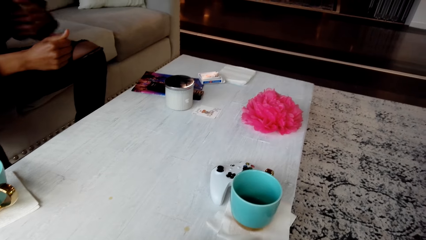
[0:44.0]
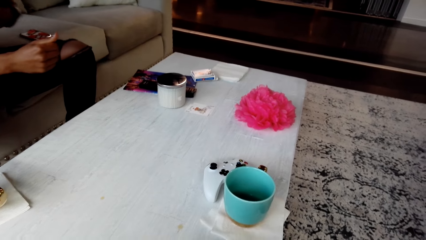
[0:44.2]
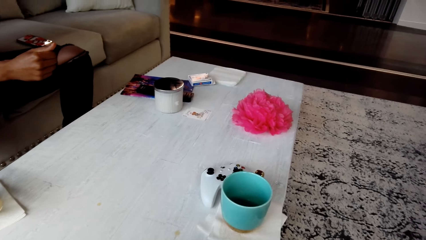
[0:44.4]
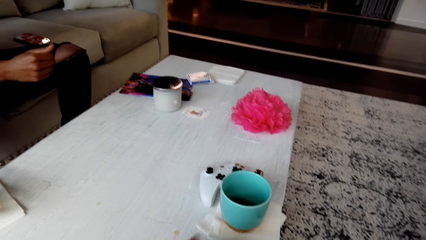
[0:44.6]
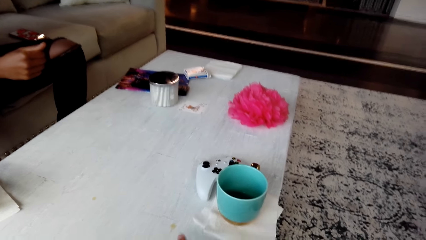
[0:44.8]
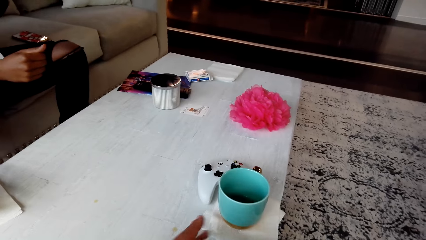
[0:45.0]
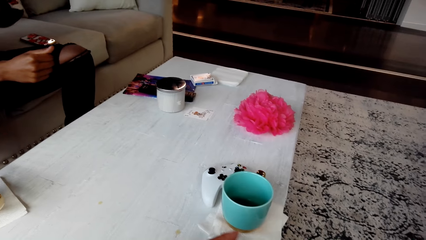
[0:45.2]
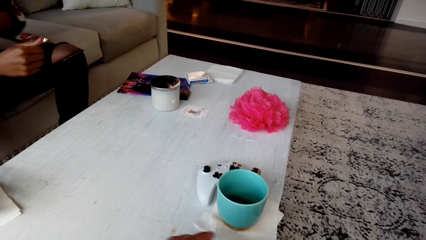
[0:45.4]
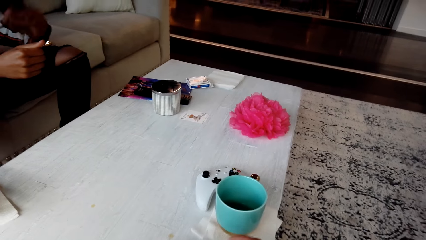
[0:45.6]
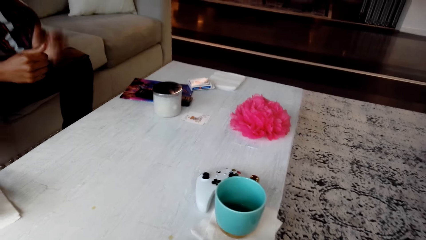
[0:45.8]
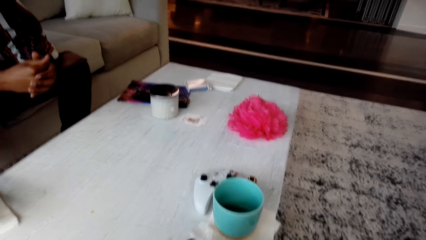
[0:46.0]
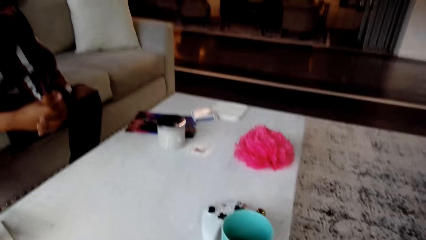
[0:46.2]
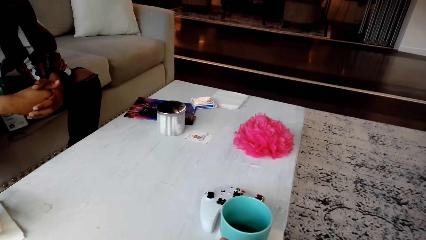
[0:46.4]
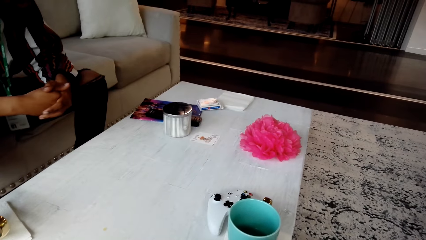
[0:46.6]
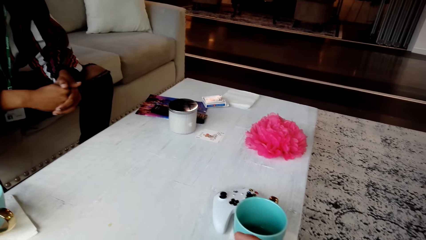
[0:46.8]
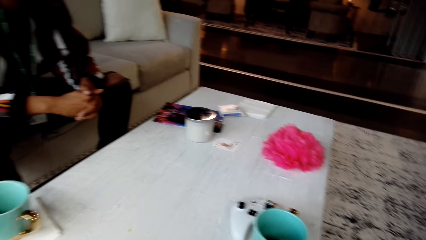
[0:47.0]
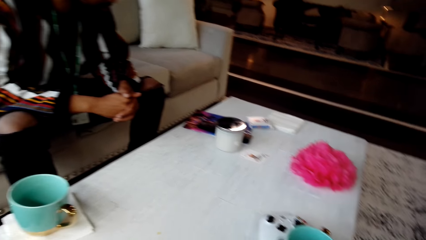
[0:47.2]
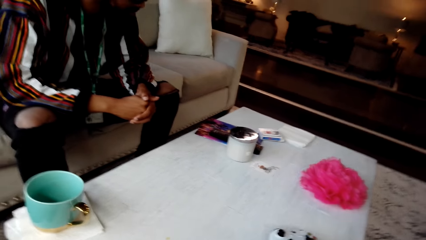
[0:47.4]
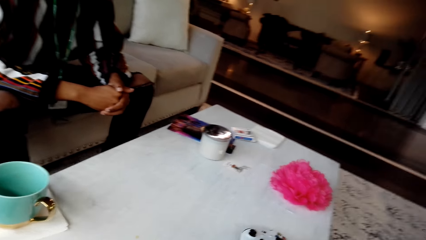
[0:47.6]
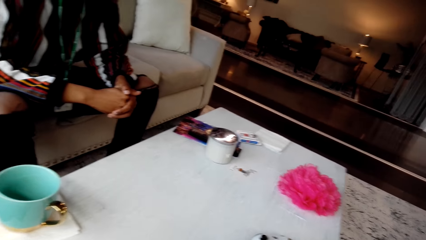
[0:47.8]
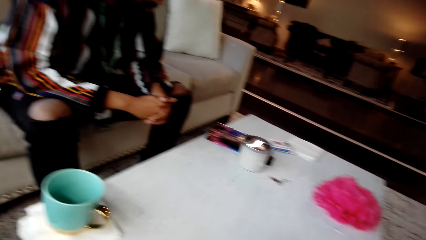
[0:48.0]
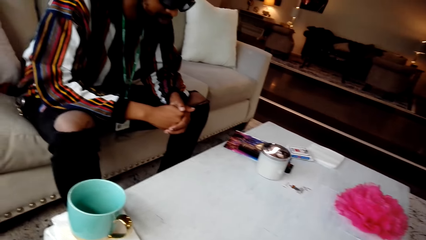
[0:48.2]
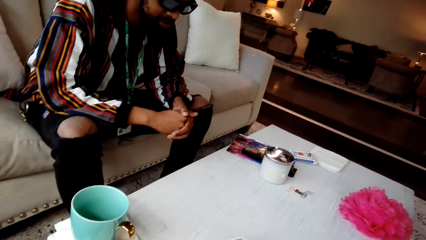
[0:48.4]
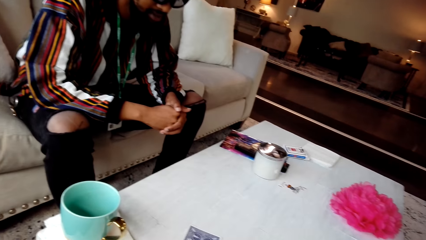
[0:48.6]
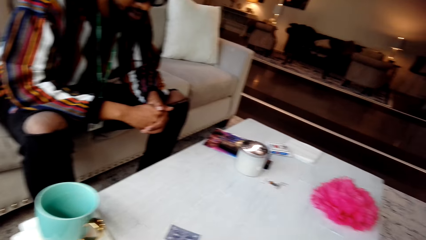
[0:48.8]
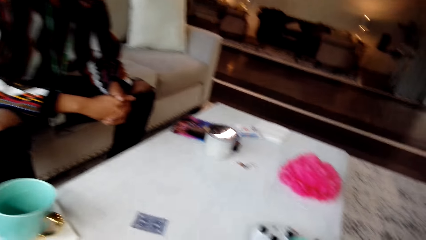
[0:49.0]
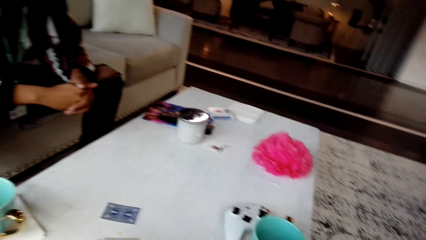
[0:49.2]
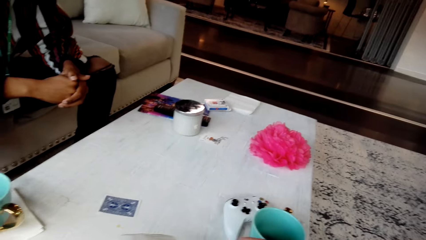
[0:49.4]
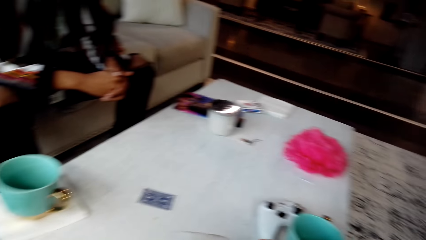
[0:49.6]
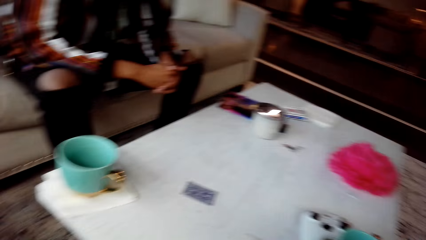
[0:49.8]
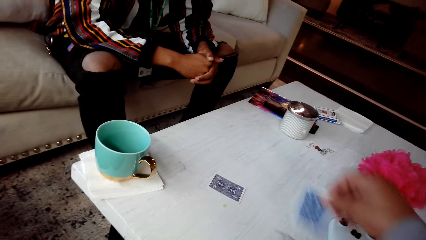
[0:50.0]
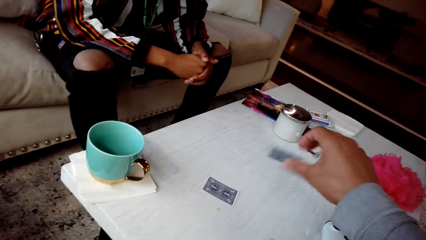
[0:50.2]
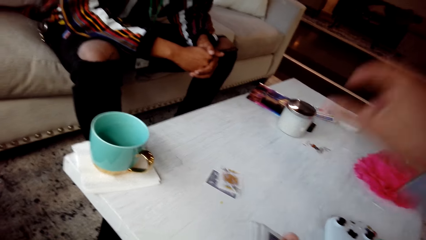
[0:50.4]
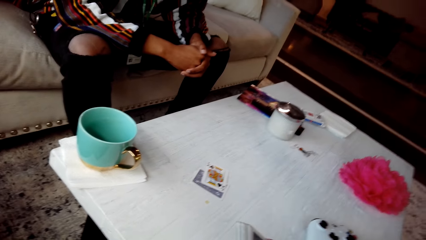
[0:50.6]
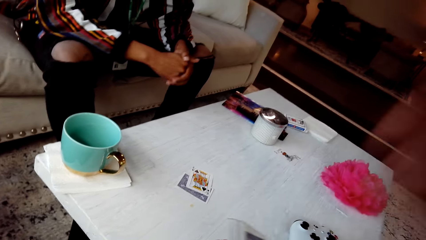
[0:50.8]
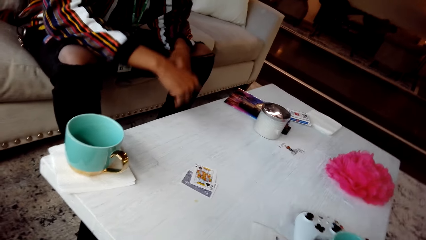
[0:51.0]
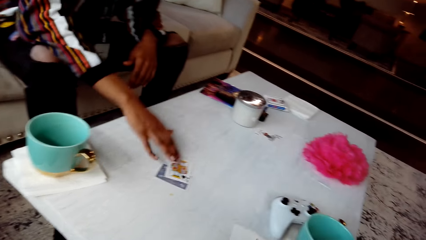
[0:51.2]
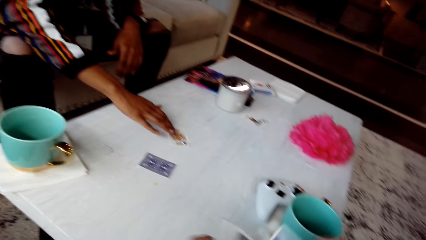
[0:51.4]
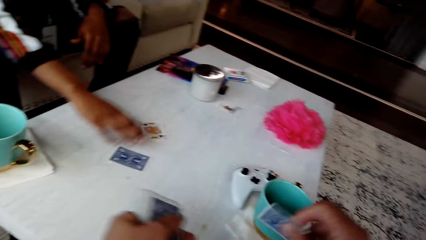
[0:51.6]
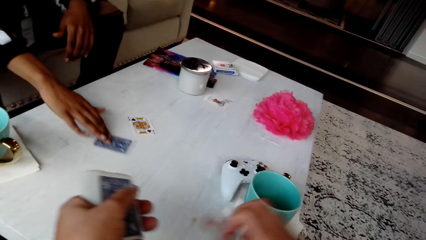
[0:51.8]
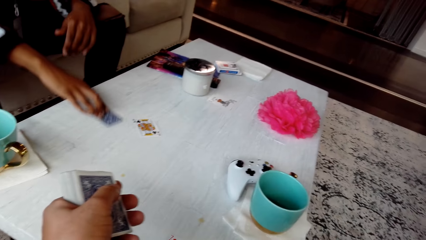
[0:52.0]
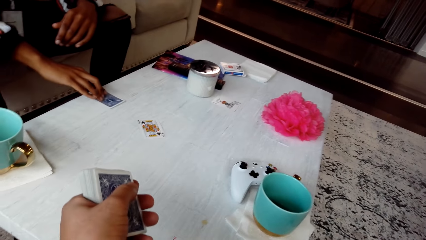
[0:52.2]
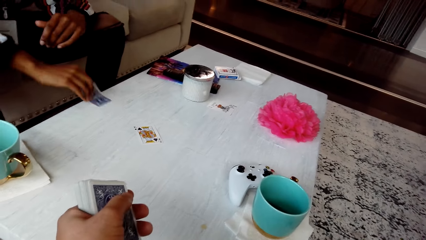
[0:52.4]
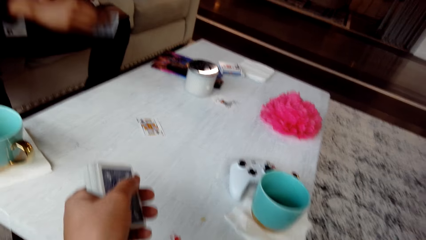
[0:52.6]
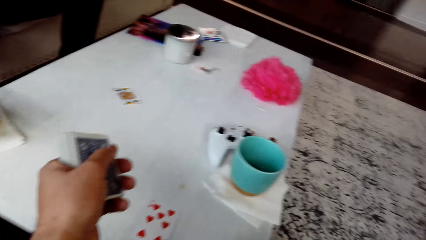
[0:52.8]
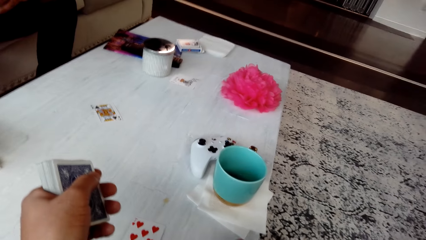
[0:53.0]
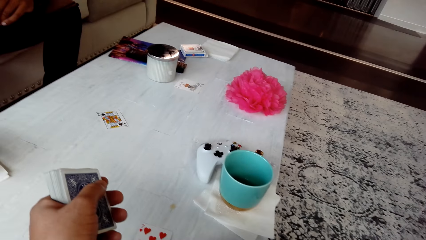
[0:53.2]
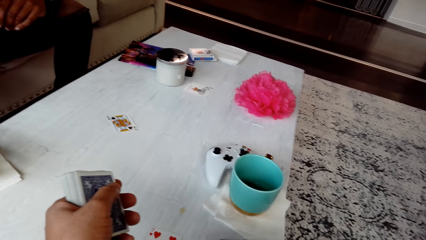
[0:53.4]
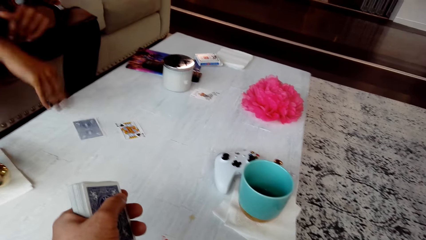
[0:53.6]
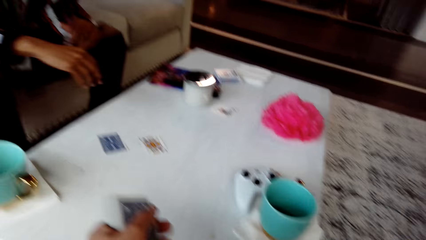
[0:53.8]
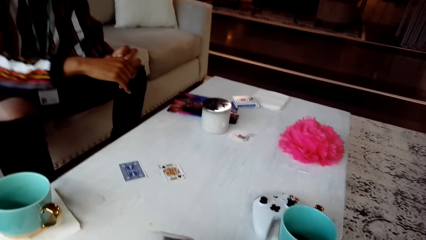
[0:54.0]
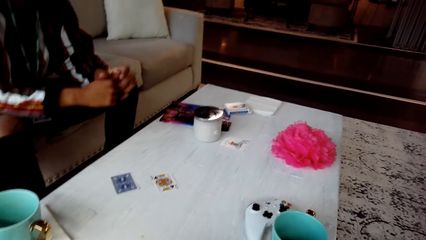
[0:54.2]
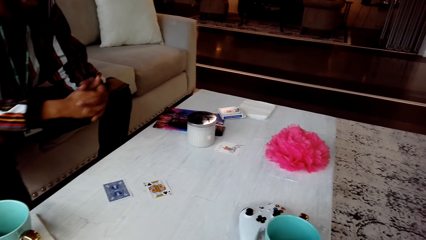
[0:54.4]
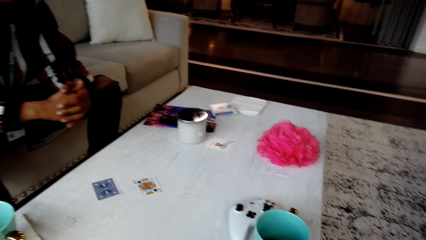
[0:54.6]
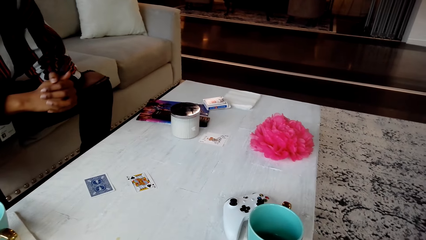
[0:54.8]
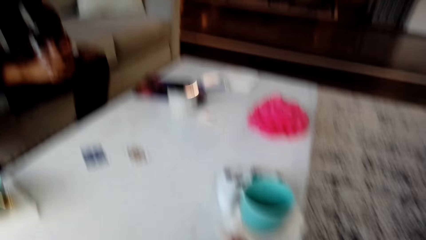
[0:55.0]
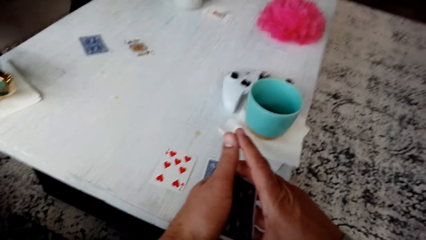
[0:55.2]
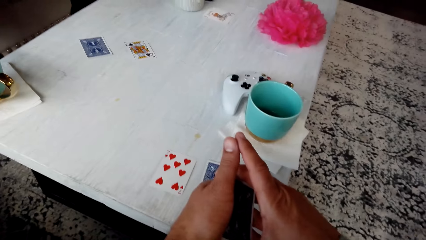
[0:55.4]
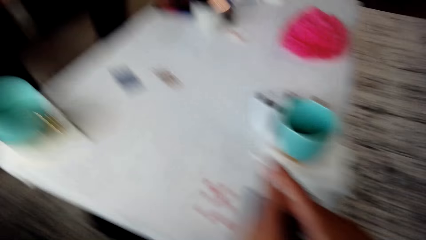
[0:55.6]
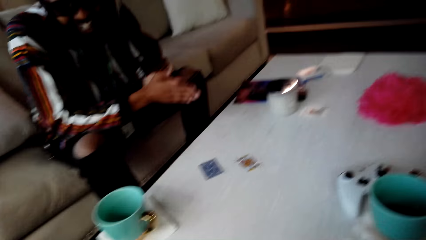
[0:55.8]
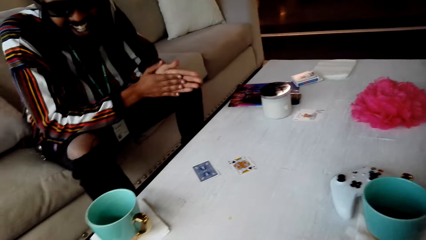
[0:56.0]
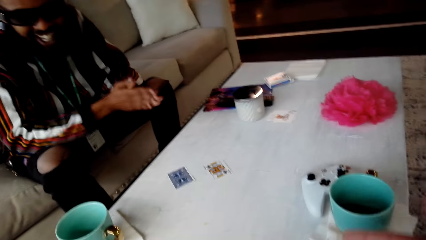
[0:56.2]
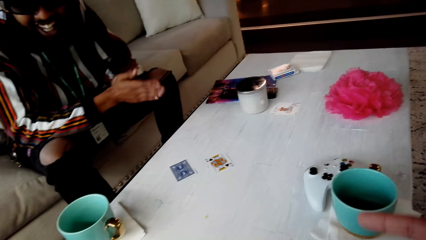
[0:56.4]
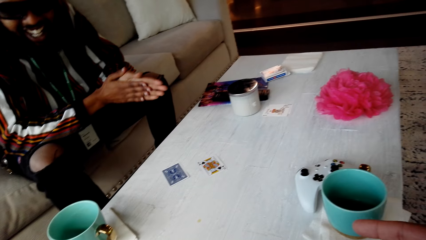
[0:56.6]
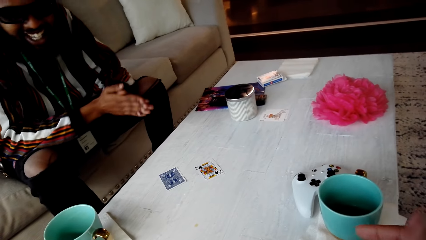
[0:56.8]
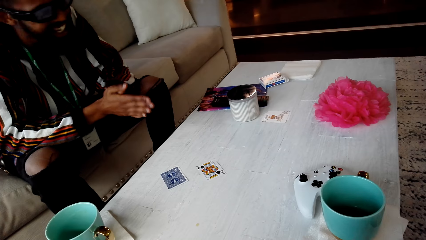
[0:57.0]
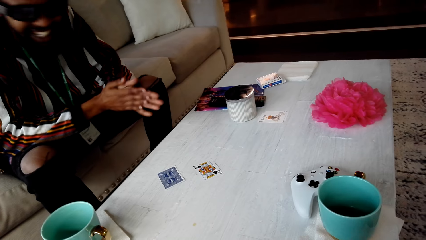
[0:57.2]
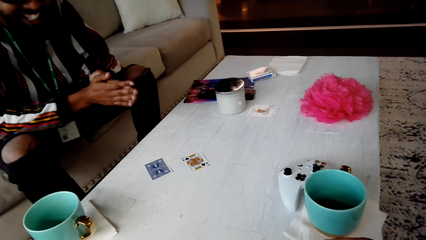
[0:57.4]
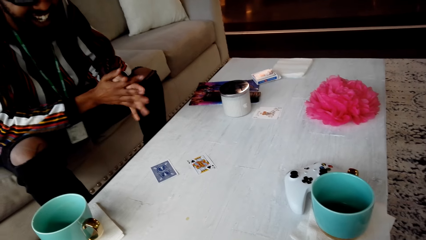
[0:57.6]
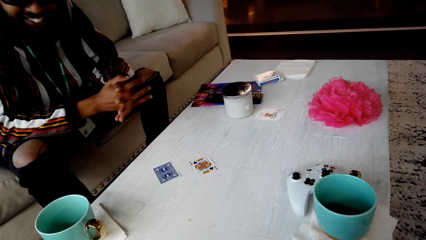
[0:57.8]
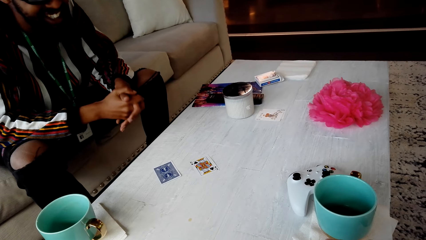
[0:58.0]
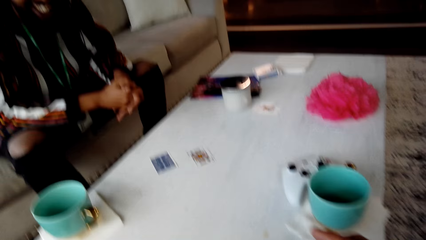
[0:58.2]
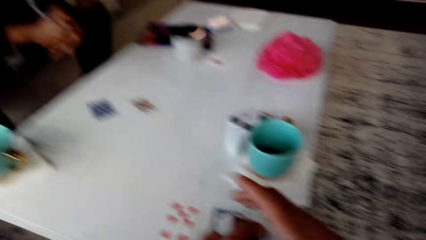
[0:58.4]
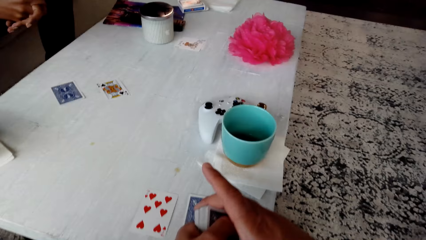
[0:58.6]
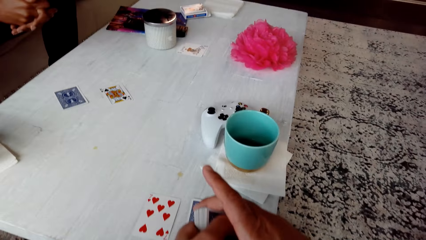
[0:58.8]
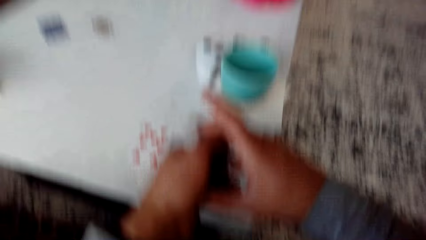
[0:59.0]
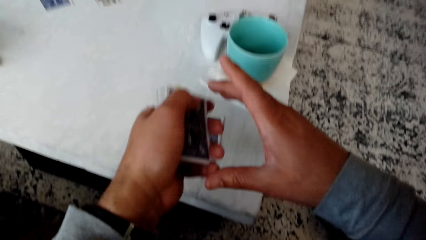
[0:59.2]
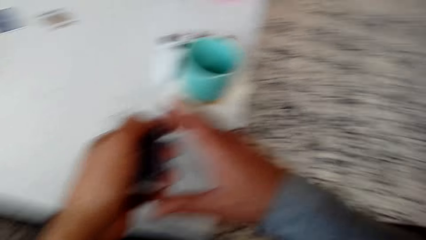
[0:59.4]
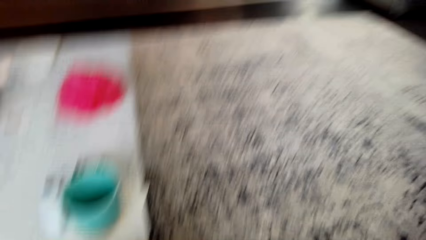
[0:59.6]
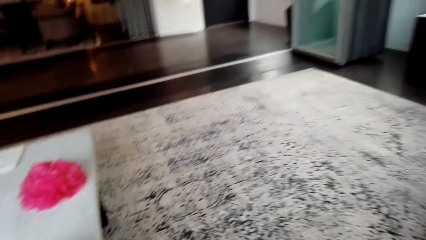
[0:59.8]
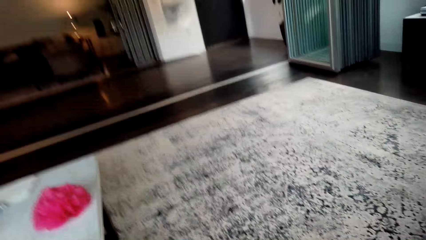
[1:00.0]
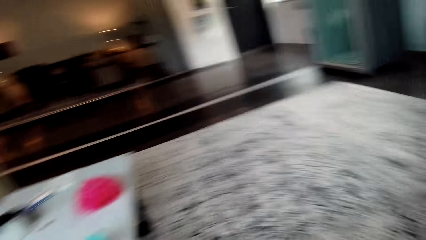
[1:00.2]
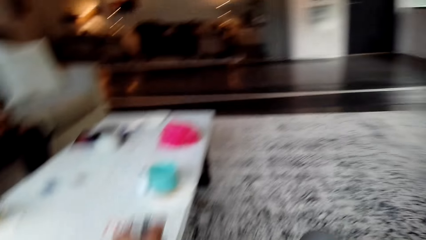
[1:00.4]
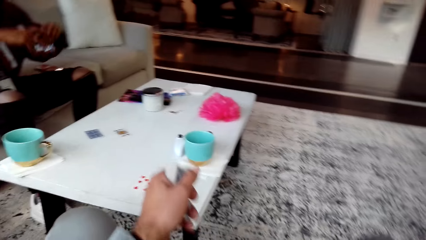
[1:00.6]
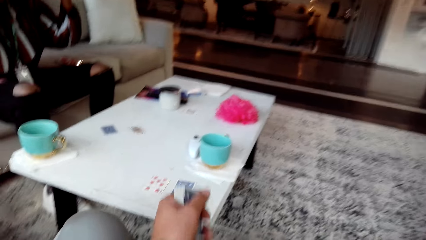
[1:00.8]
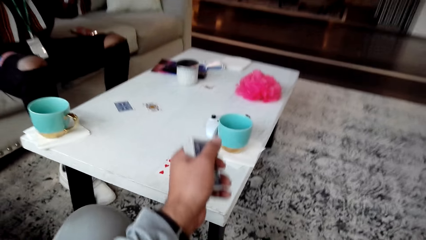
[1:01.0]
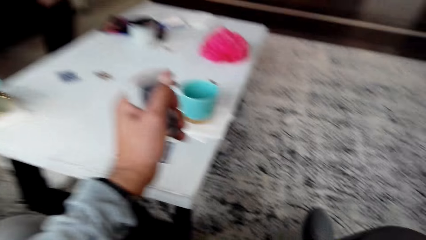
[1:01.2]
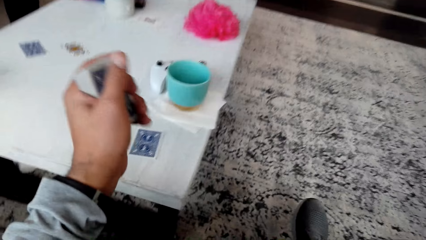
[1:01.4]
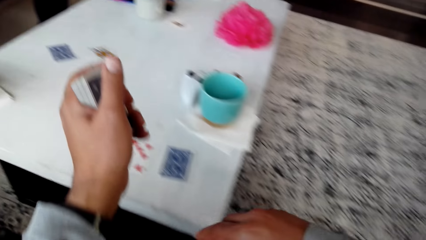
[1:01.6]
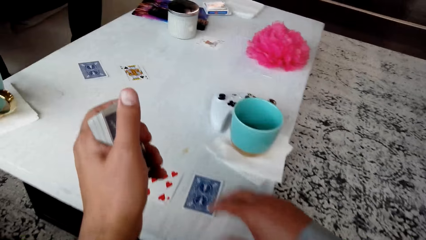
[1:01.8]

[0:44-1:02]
A man converses with the camera wearer. The camera wearer responds to the man. They reshuffle the cards and look around the room. They place a card on the table. The man picks cards from the table and places a card on the table. The man converses with the camera wearer. The camera wearer holds the cards and looks around the room.
